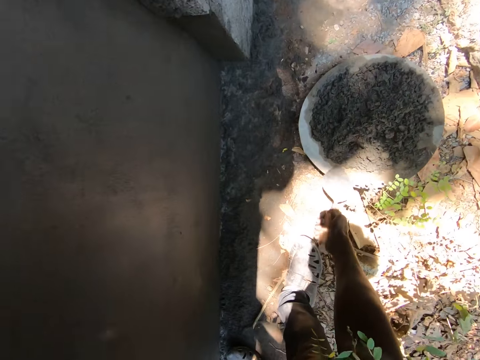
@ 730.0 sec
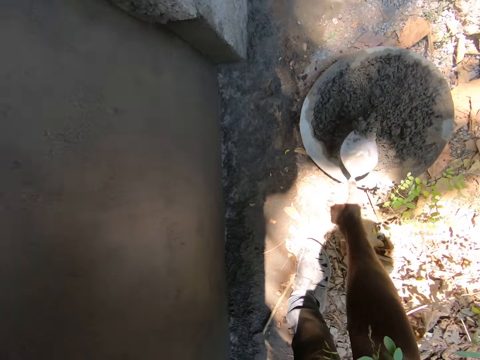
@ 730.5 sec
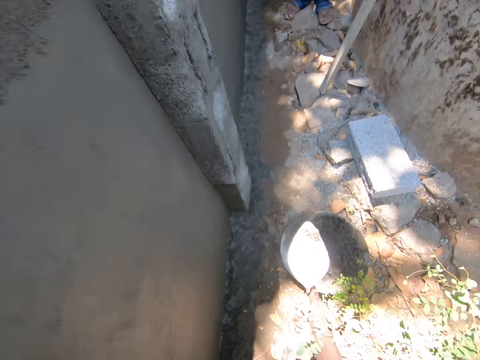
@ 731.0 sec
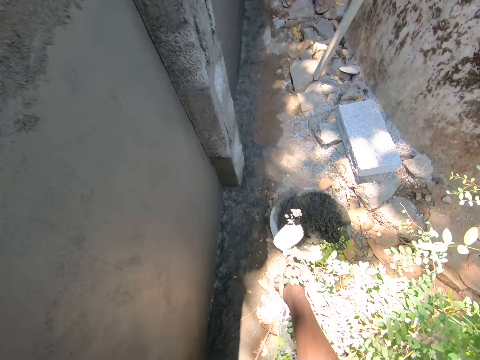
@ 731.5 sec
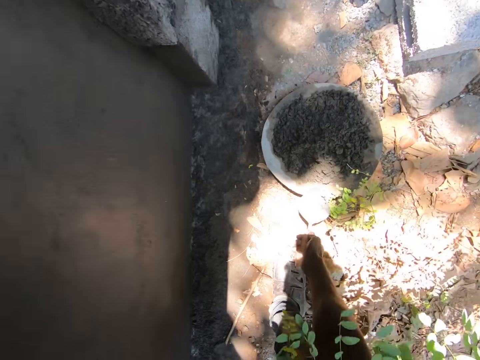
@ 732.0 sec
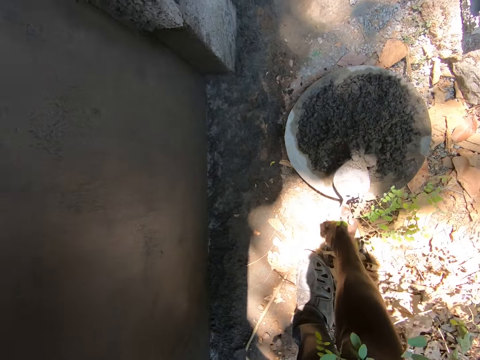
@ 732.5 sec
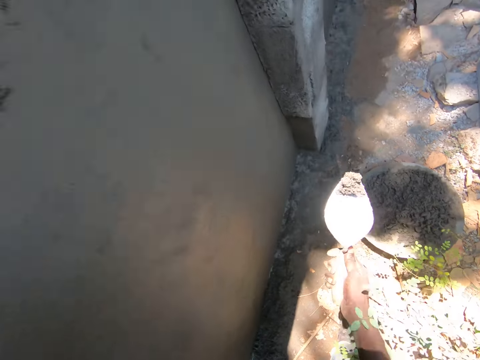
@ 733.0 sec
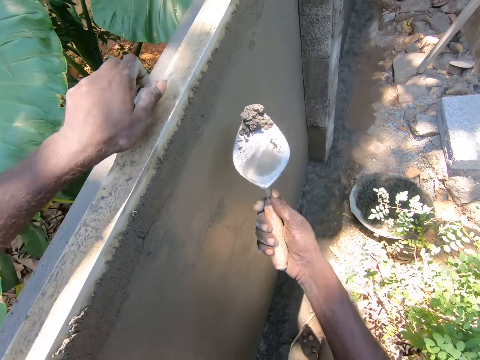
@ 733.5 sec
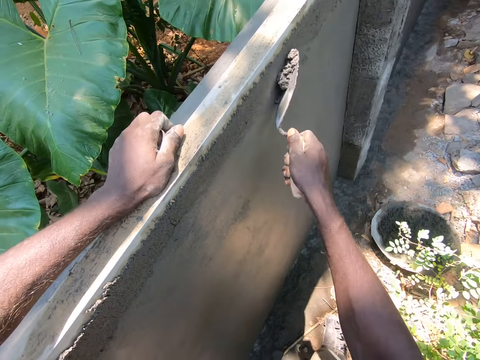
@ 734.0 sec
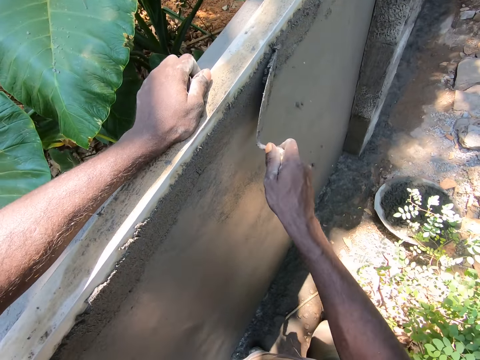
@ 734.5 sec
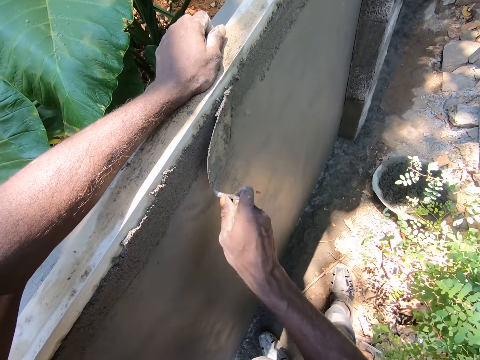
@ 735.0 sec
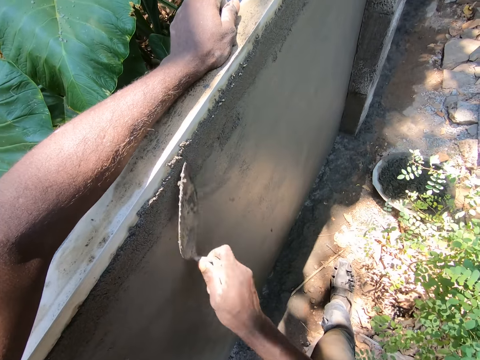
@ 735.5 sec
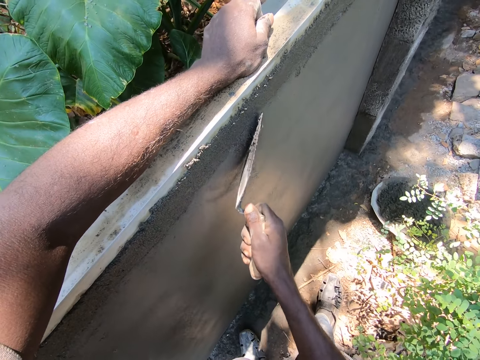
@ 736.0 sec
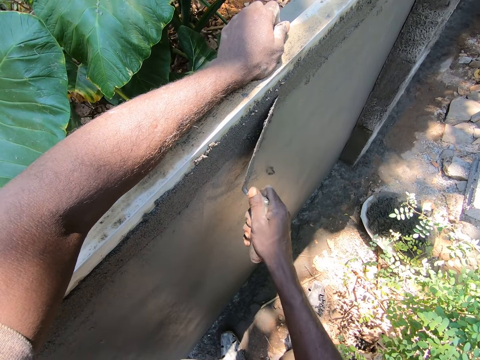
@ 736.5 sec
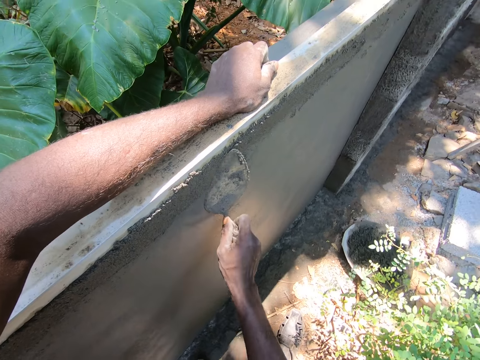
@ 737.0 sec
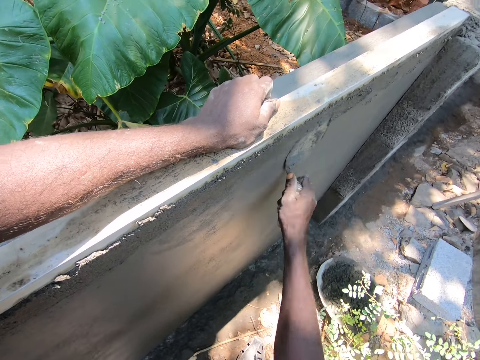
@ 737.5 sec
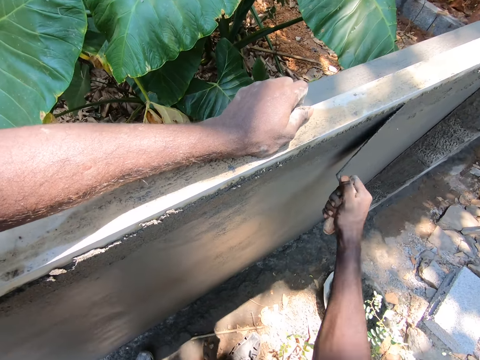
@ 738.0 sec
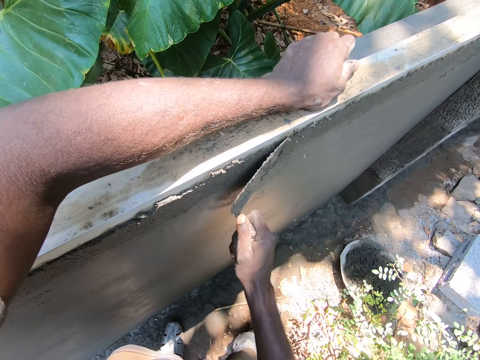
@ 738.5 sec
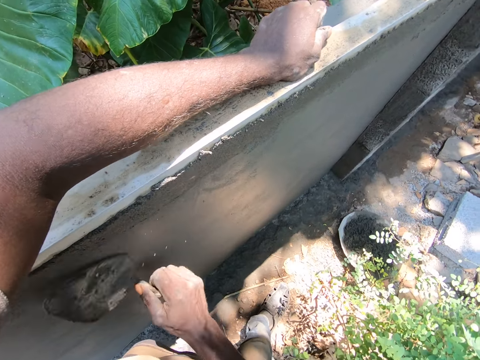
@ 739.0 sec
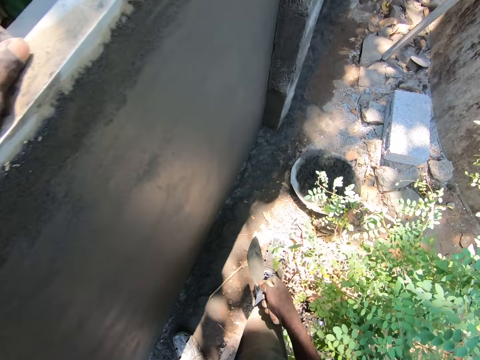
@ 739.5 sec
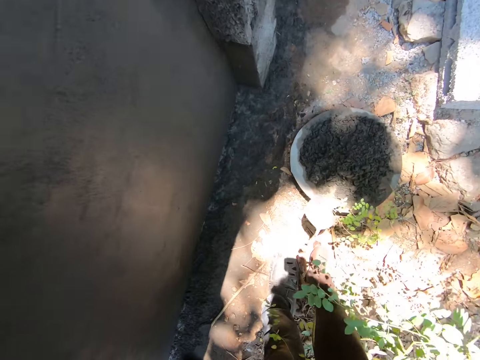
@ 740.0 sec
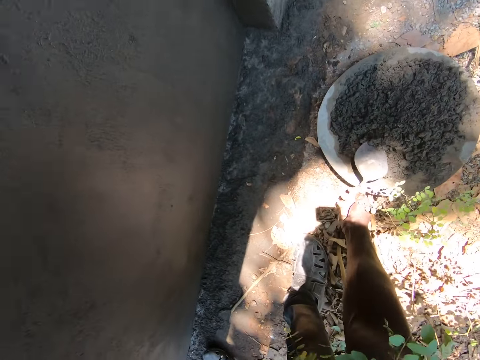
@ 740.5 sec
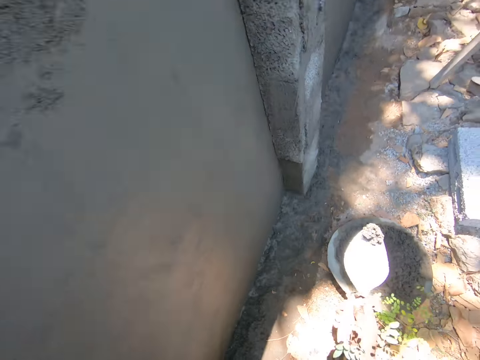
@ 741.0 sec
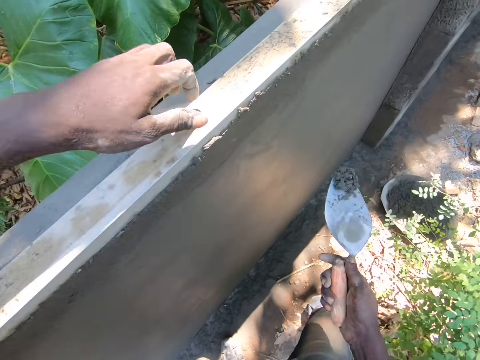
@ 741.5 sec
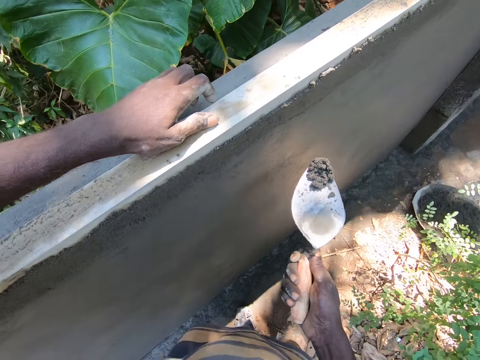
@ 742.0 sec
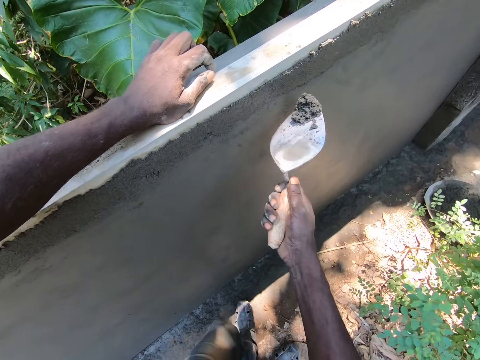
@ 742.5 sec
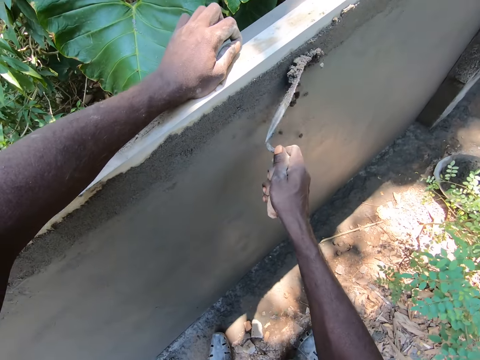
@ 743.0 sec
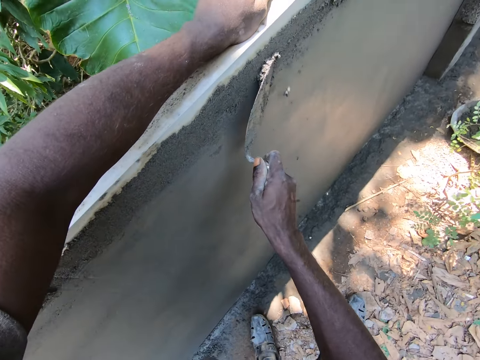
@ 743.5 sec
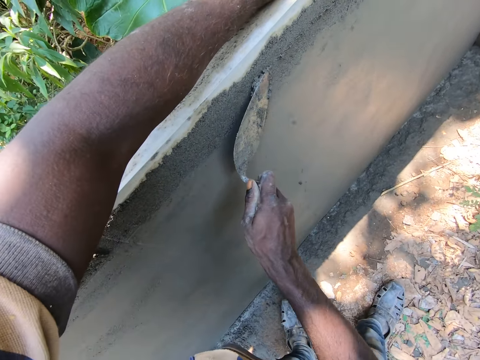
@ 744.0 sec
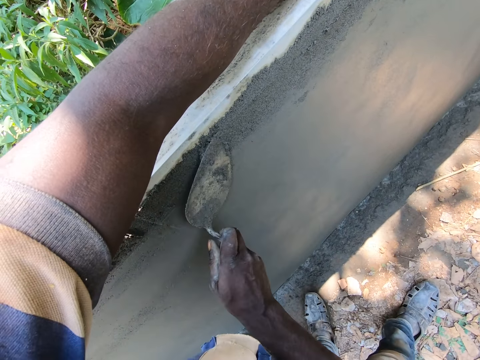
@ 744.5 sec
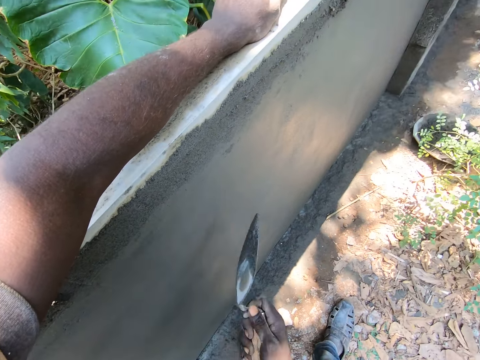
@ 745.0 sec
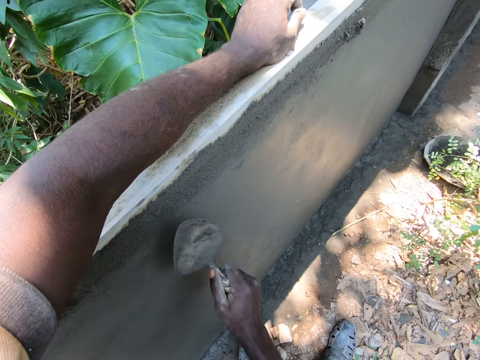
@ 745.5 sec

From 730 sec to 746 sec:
The camera wearer bends down. They scoop cement mixture with a trowel on a tray. They look around in the compound. They scoop the cement mixture with the trowel. They hold a plastering trowel. They move the left hand on a piece of lumber. They apply the cement mixture on the wall, spread the cement mixture on the wall with the trowel, and plaster the wall with the trowel. They bend down. They scoop the cement mixture with the trowel on the tray. They move the left hand on the piece of lumber. They apply the cement mixture on the wall. They spread the cement mixture on the wall with the trowel.

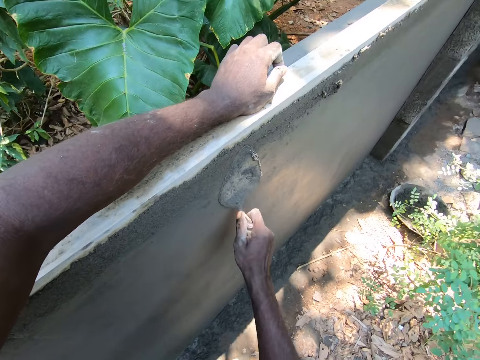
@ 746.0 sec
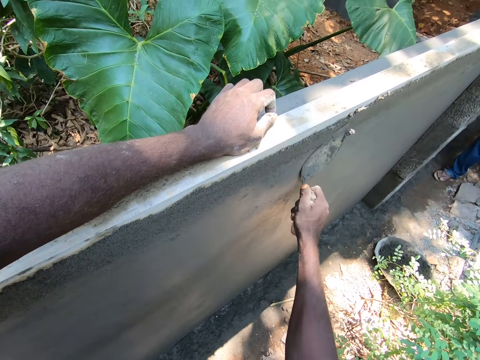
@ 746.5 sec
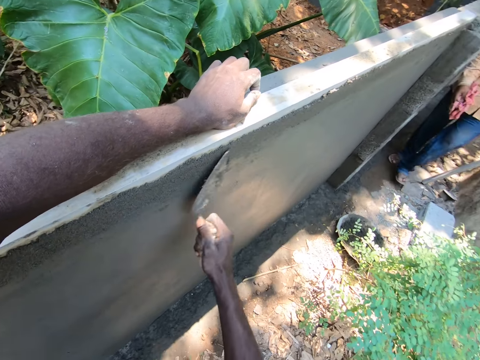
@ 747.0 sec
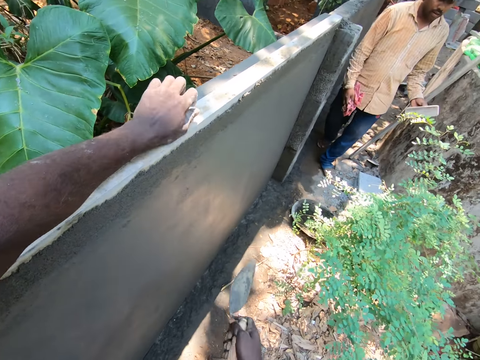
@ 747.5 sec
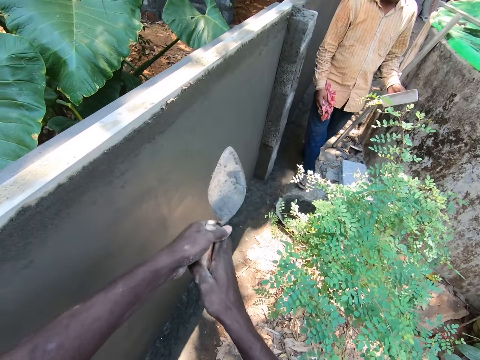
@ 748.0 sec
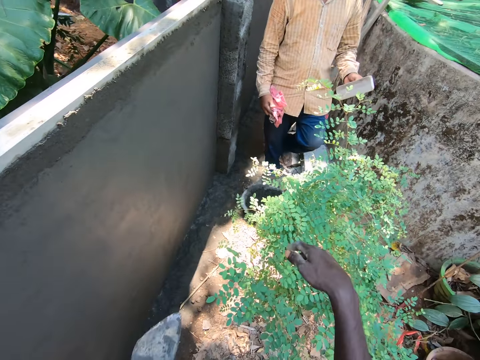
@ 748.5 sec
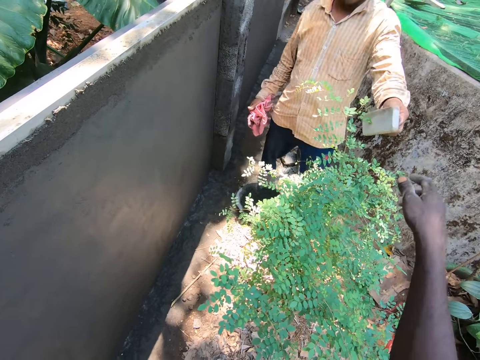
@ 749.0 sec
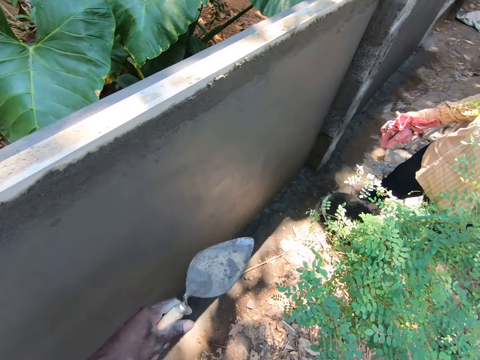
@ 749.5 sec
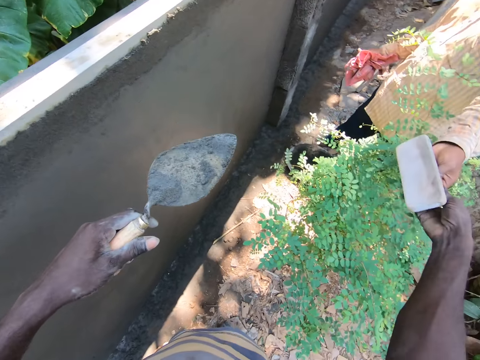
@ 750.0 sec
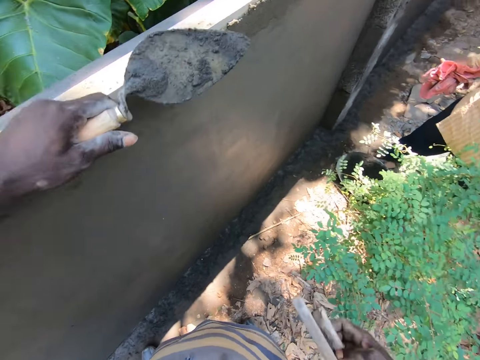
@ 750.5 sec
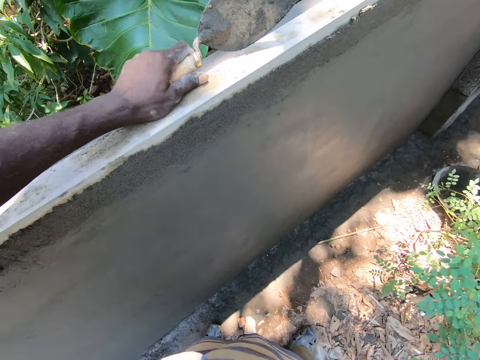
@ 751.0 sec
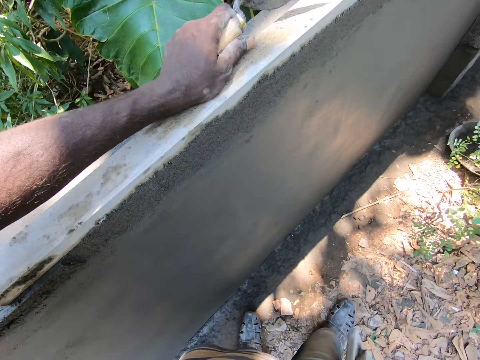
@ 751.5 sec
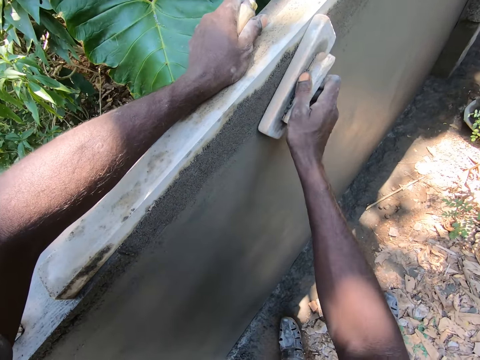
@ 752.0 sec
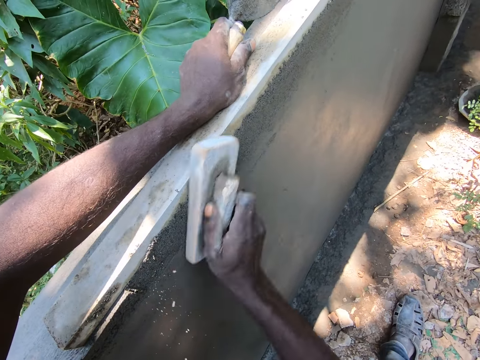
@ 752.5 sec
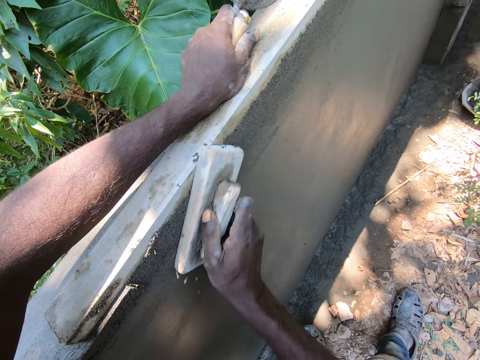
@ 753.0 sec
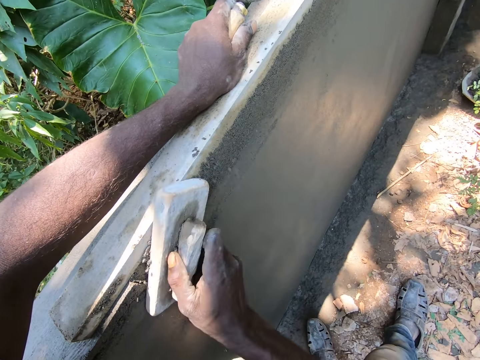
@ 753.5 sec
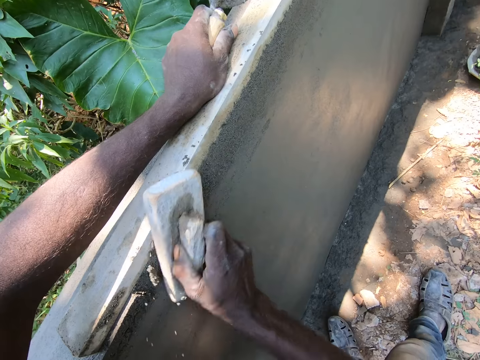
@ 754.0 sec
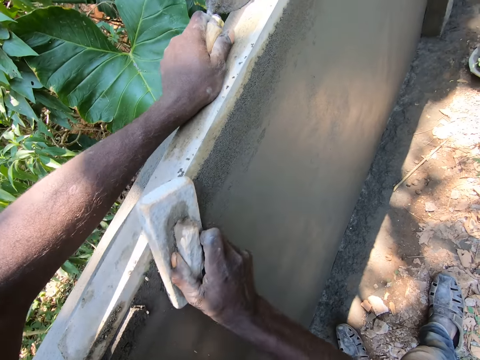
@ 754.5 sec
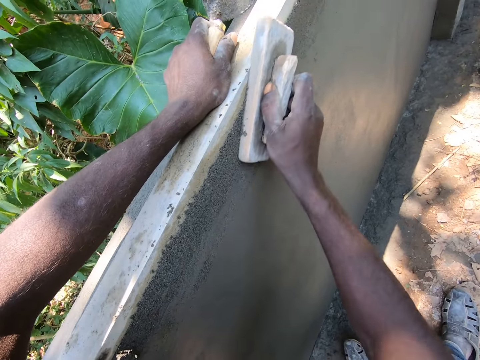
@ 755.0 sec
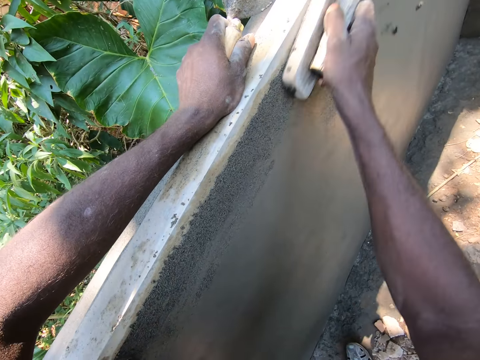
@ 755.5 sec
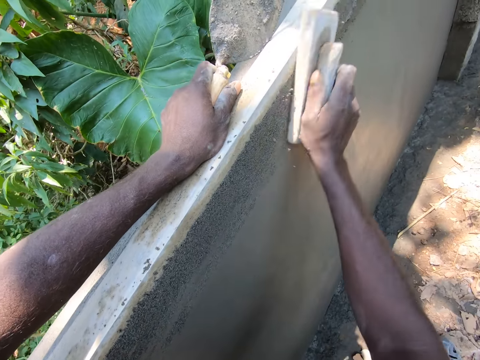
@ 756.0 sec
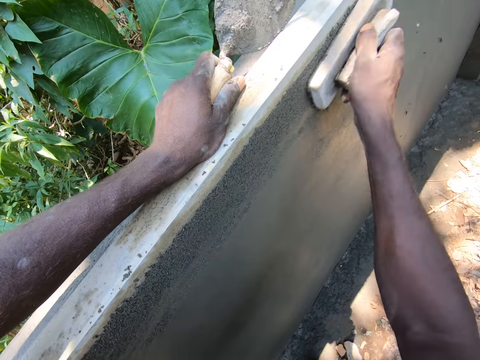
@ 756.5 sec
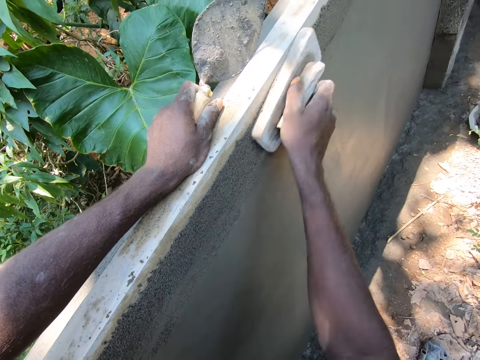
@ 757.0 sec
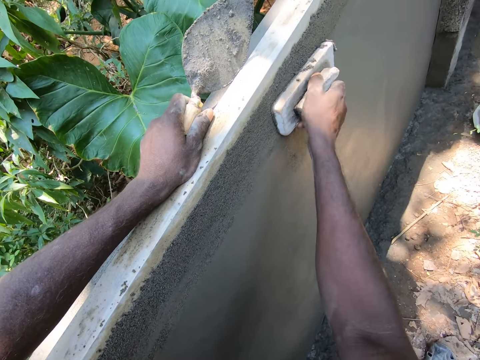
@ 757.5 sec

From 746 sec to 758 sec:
The camera wearer plasters a wall with a trowel. A man walks around in the compound. The camera wearer passes the trowel to the left hand. The man holds a wooden plastering trowel with the left hand and passes the wooden plastering trowel to the camera wearer. The camera wearer picks up the wooden plastering trowel with the right hand. They hold the plastering trowel. They place the left hand on a piece of lumber. They plaster the wall with the wooden plastering trowel.
